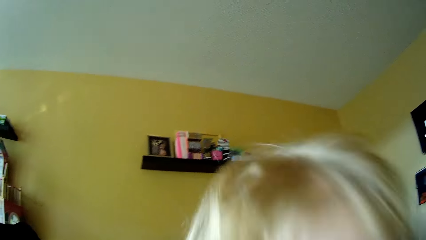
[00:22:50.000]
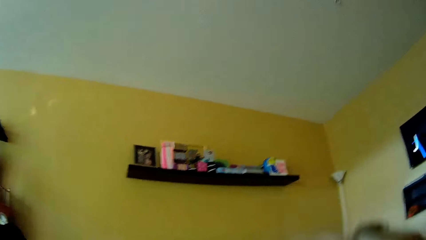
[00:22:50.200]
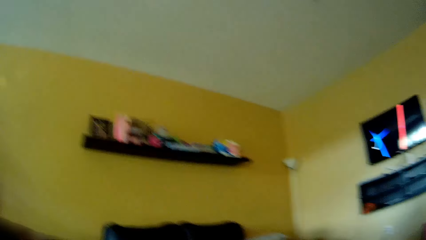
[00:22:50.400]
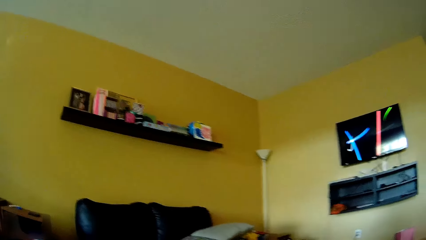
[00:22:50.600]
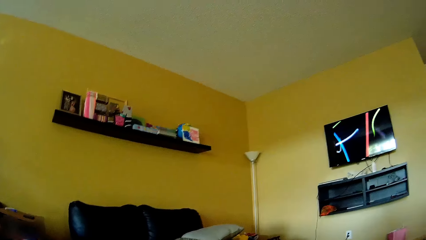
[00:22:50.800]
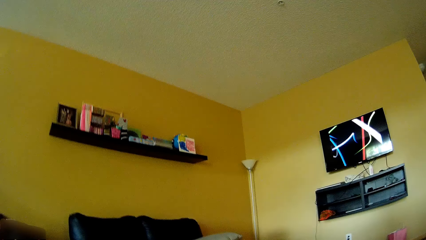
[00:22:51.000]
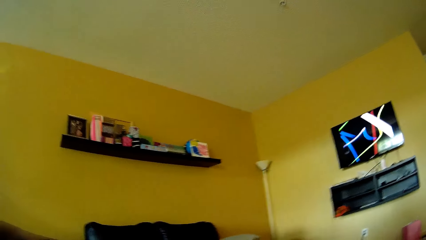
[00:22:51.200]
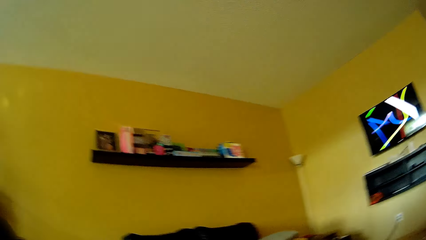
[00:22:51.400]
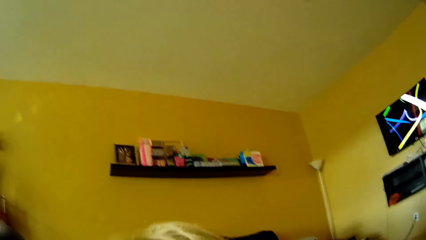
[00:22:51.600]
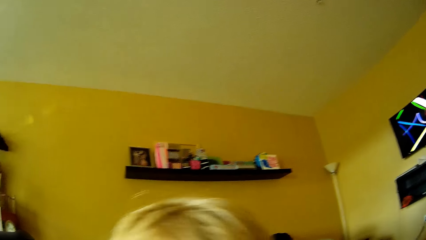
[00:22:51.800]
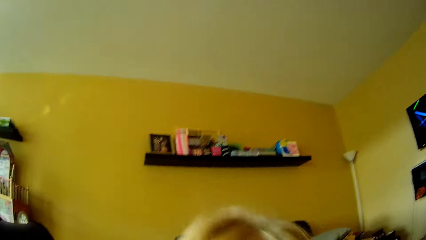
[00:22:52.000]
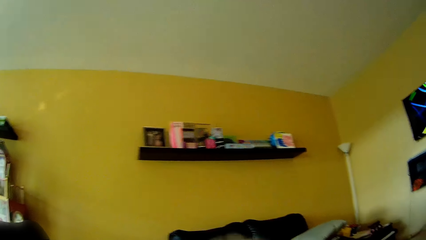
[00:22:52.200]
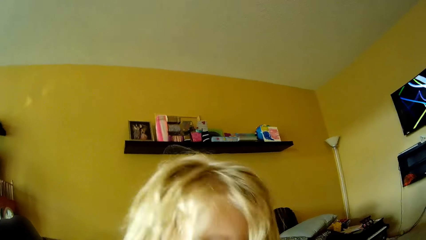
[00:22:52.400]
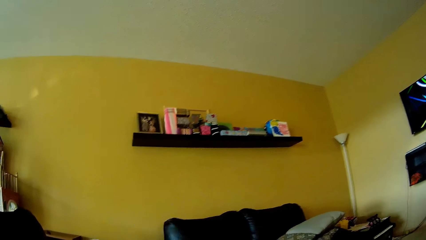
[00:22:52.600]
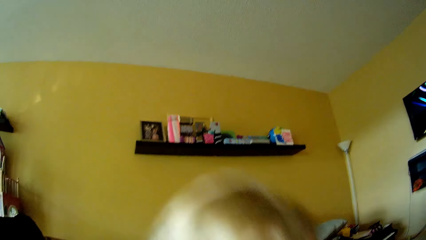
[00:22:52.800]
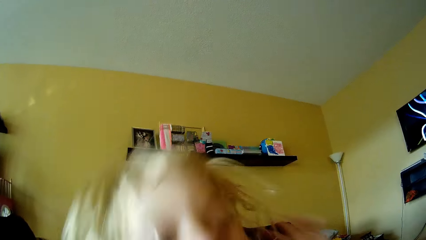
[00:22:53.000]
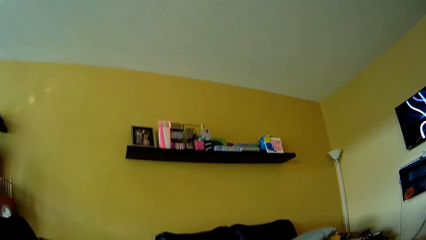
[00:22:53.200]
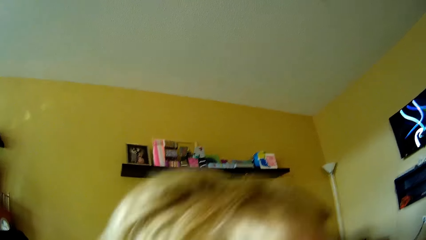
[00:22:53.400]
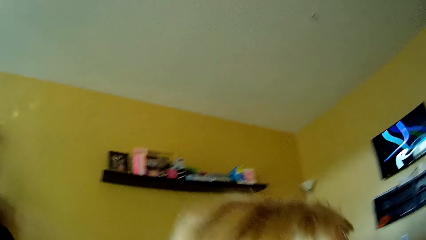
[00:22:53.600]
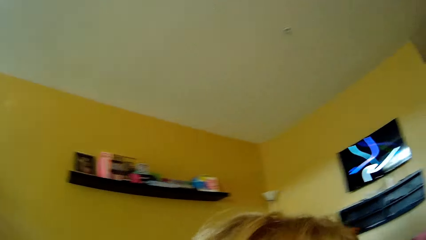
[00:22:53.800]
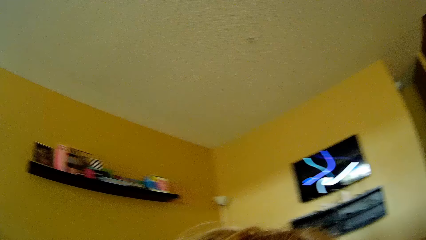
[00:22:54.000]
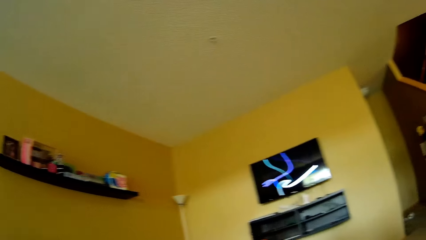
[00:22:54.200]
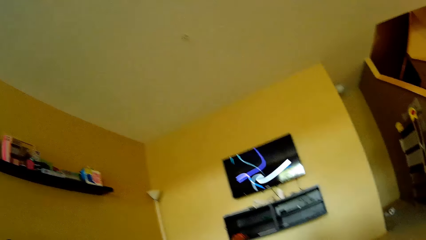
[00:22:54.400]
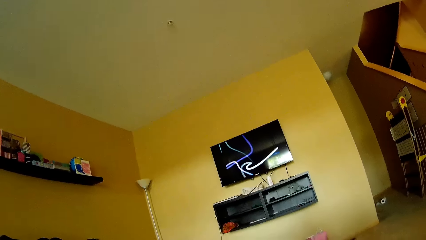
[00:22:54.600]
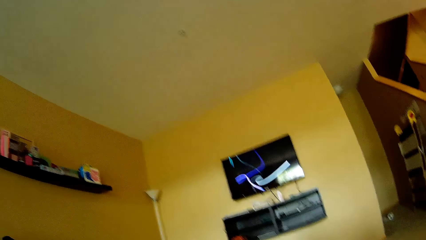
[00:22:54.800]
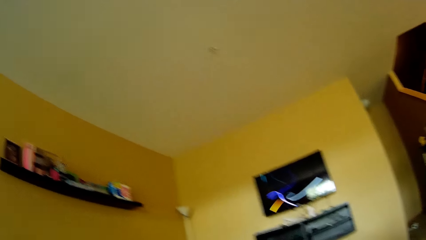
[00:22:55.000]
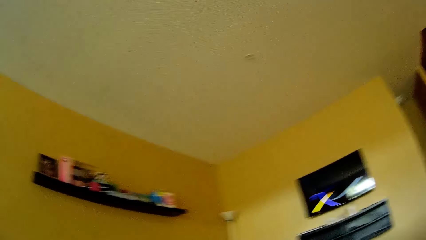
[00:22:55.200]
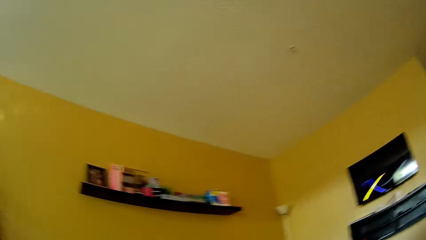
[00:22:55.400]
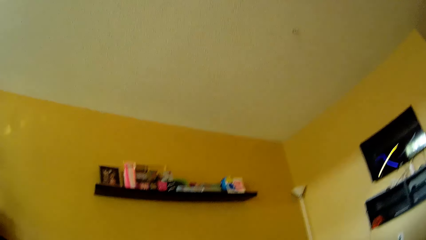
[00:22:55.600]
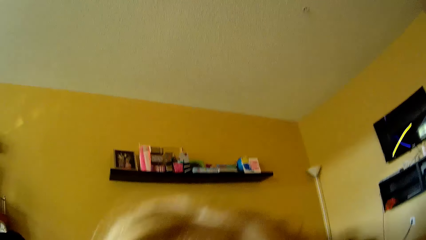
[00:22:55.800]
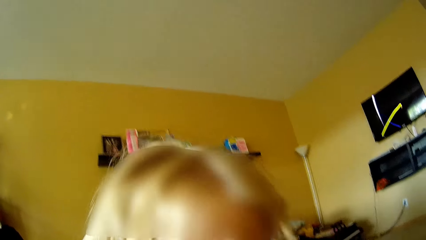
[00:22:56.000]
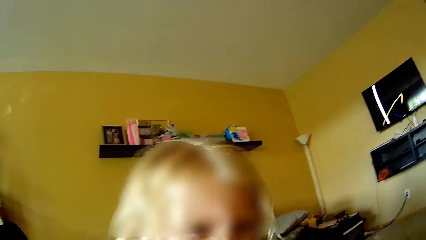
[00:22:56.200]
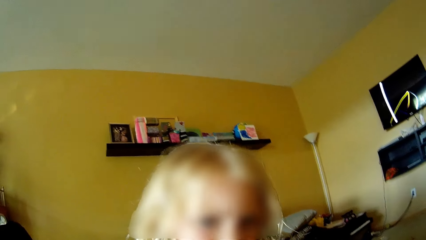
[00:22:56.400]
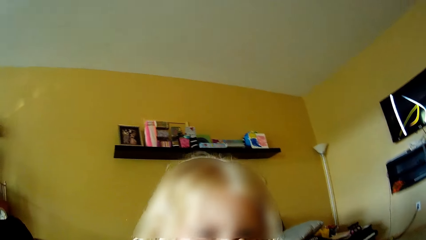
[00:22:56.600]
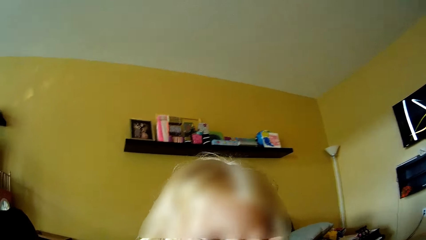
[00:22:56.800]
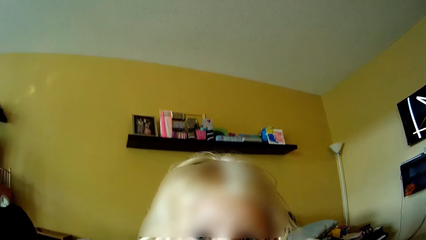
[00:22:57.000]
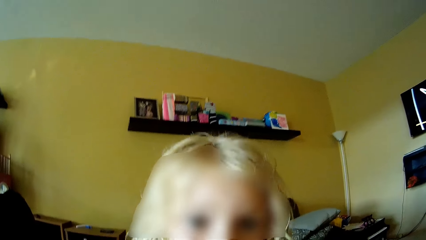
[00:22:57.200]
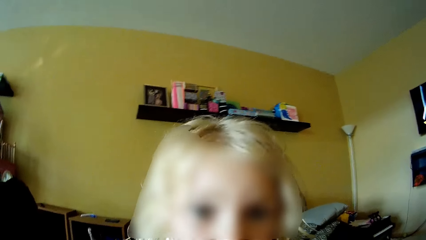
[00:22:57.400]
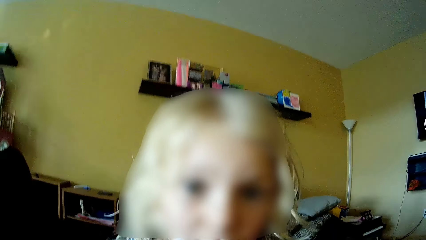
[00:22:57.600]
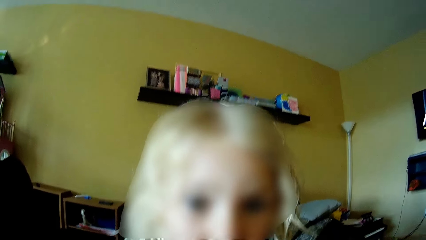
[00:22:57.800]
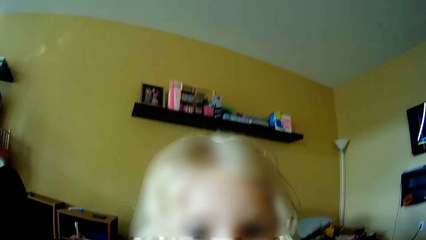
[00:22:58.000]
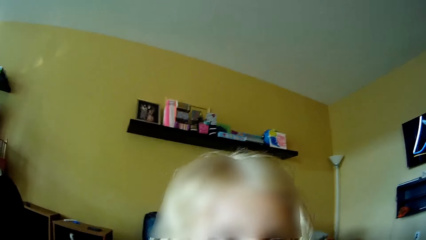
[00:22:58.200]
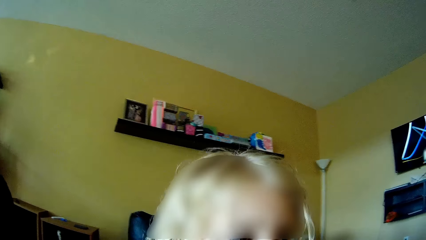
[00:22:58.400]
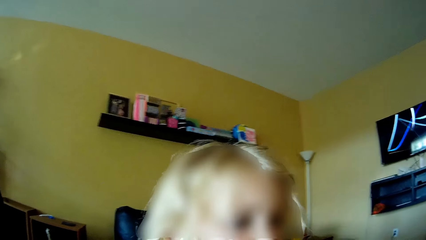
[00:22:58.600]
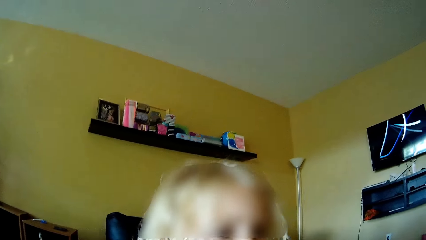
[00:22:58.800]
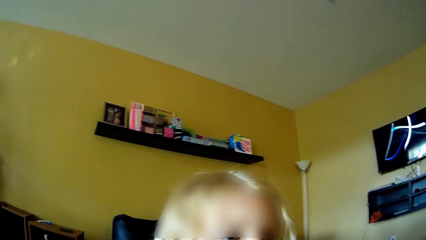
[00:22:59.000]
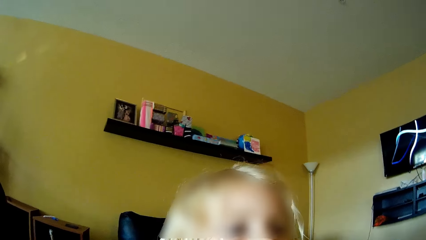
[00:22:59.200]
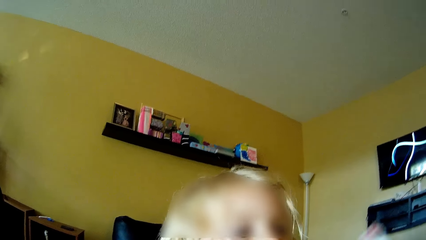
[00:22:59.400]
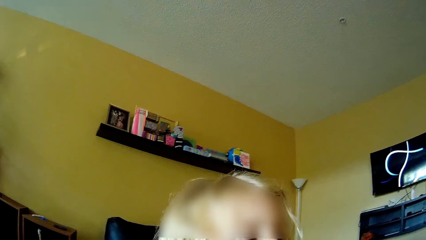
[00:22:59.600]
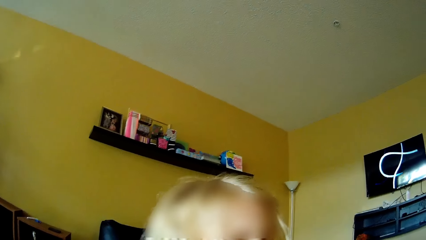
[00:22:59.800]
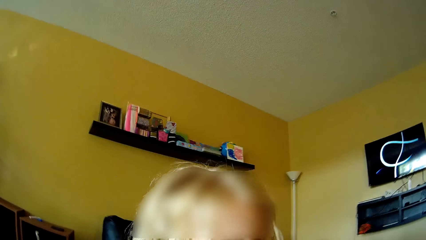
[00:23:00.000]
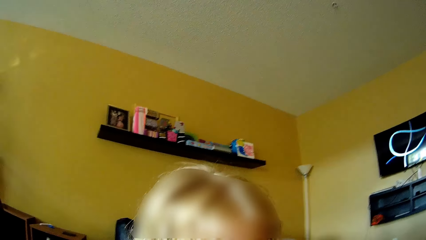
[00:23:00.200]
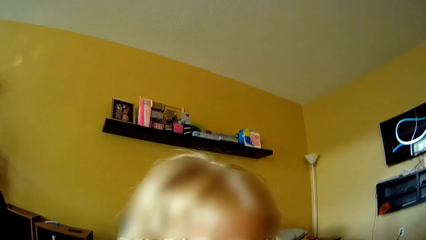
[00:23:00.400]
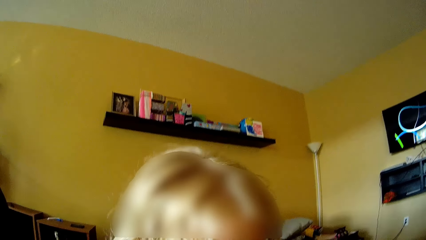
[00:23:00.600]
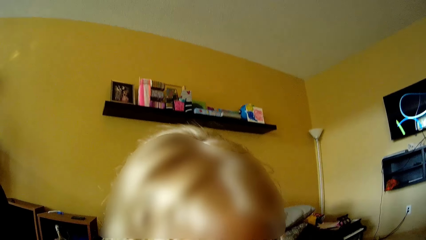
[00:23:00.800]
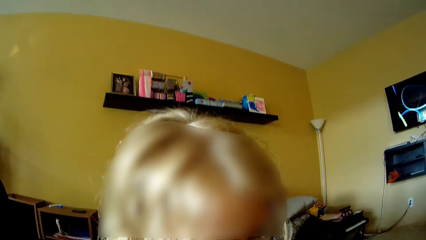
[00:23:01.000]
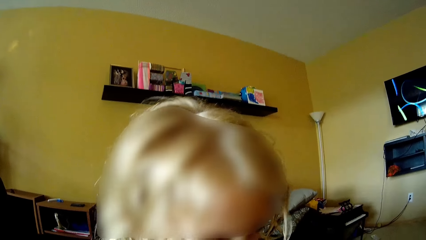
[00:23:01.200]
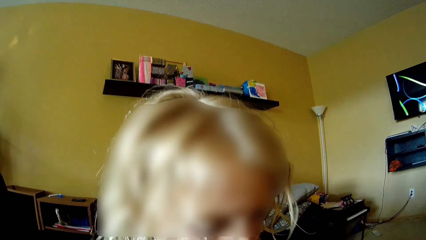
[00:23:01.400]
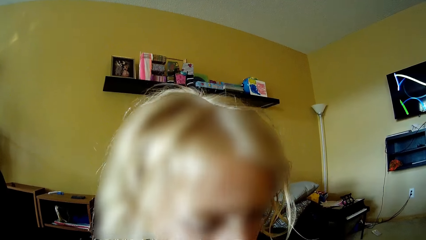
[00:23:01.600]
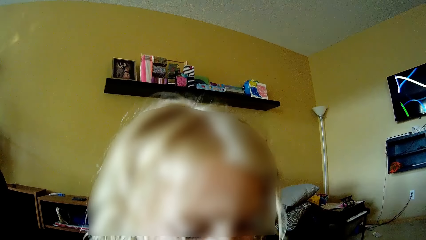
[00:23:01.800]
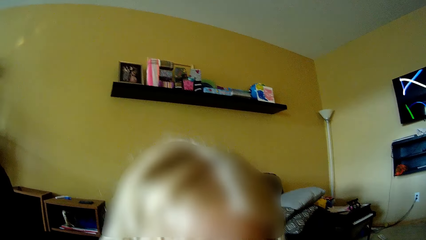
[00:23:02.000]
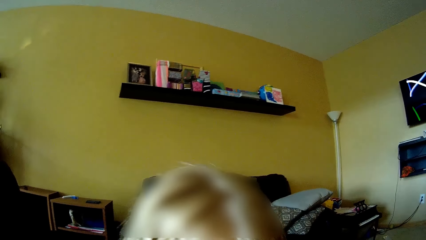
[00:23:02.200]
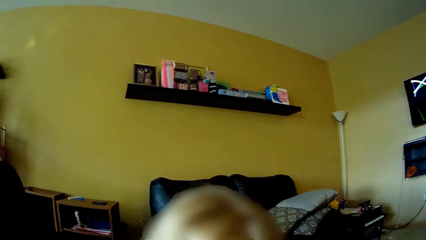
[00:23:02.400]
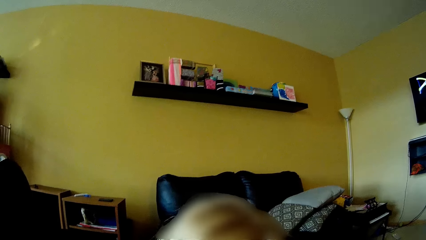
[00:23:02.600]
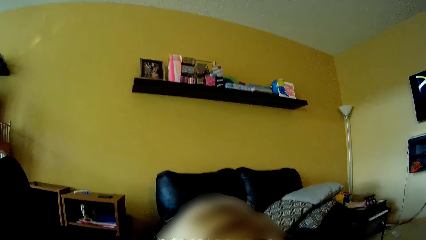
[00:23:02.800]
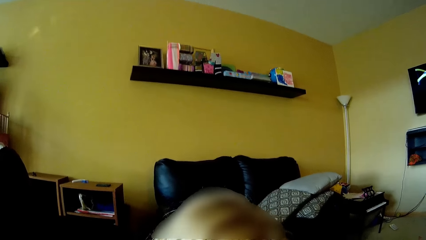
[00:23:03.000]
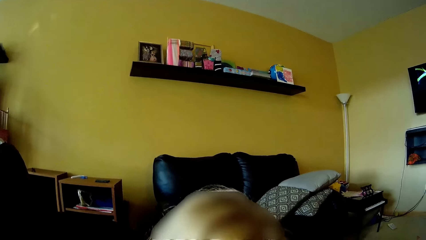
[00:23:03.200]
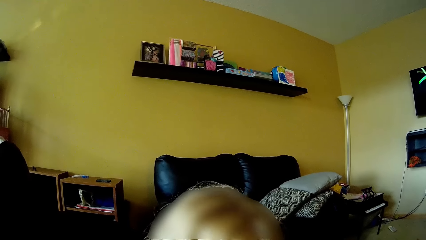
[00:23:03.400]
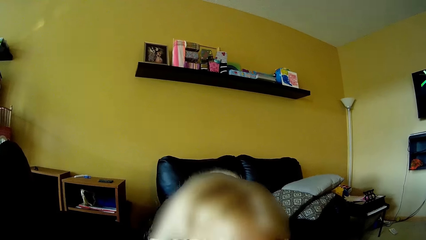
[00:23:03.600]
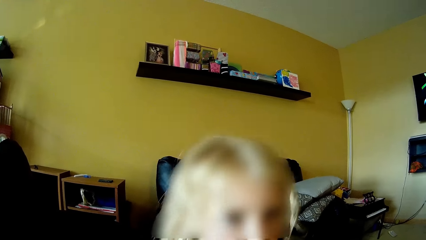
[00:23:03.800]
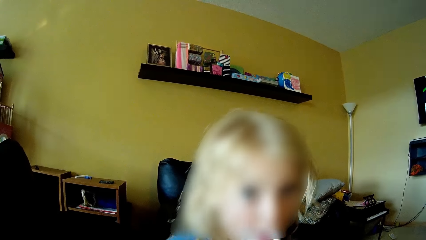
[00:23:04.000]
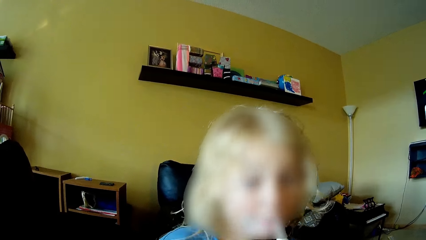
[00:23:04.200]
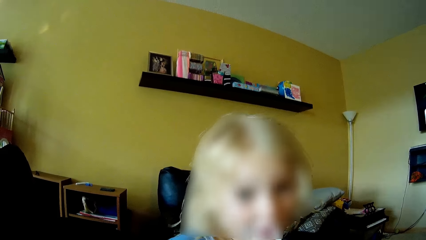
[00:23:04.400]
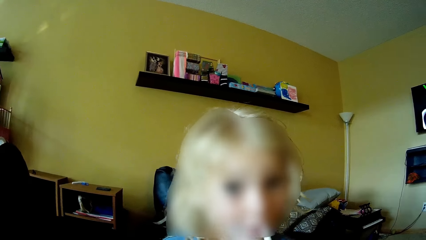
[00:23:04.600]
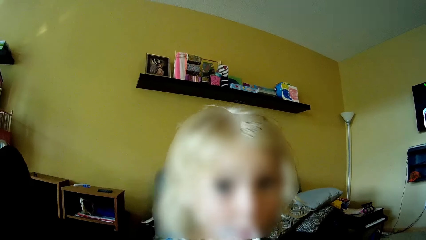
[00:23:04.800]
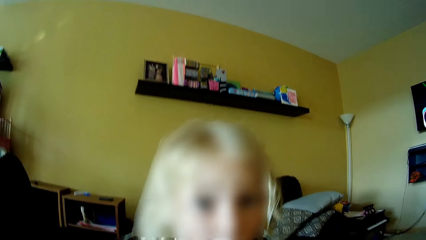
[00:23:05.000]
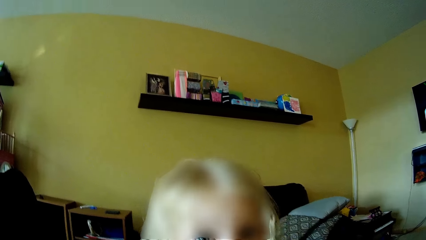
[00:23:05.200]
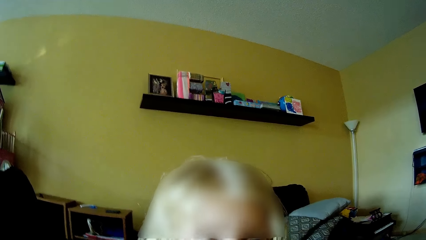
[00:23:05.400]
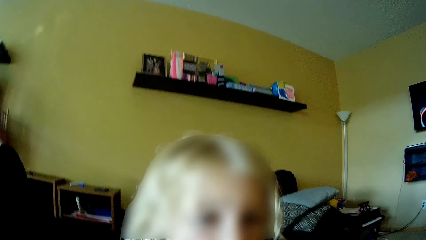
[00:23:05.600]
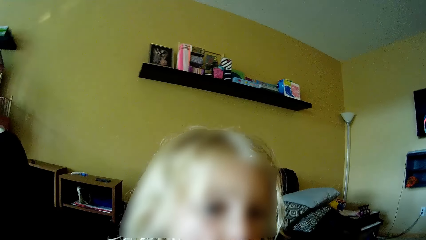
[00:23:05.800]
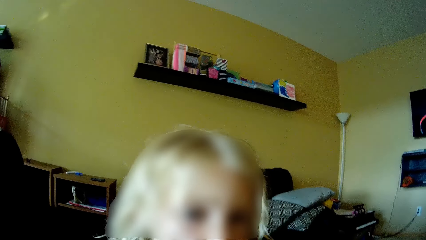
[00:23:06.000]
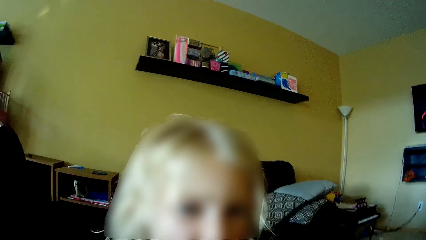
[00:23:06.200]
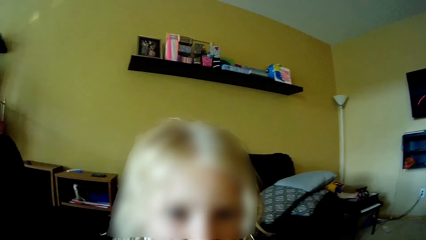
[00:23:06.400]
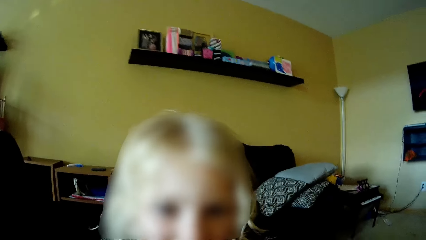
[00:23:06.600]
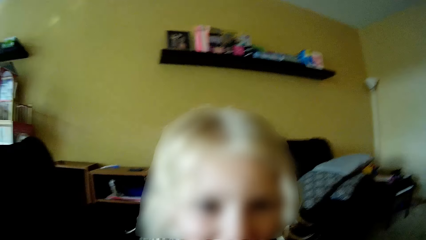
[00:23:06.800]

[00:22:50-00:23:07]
The girl lifts the hand up. The girl converses with the camera wearer.
